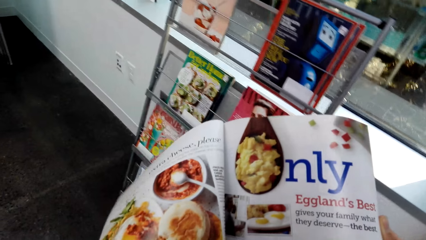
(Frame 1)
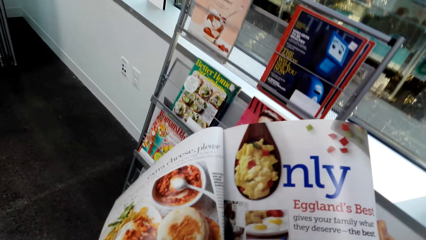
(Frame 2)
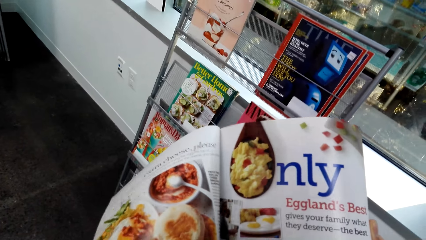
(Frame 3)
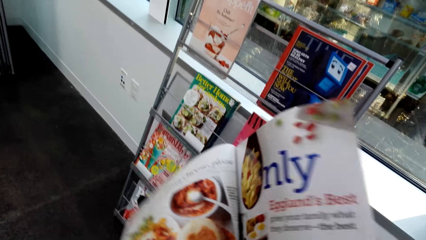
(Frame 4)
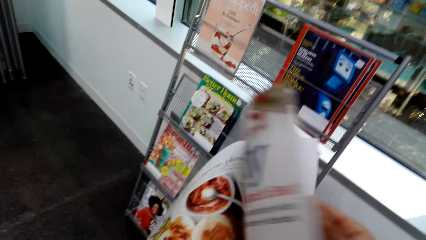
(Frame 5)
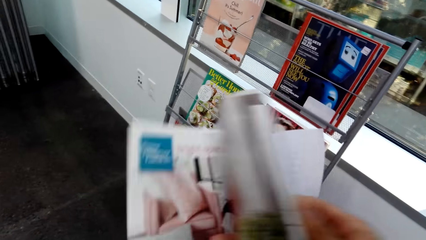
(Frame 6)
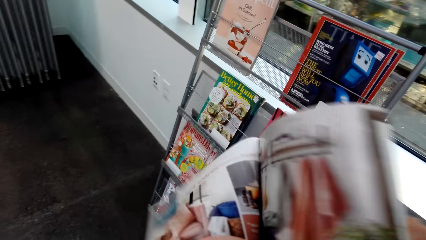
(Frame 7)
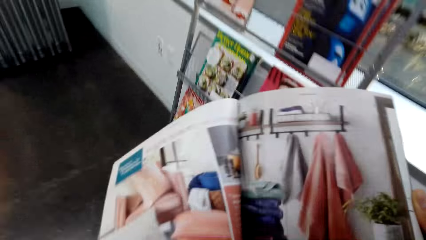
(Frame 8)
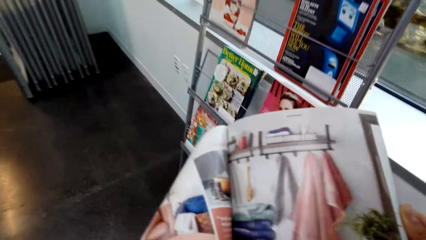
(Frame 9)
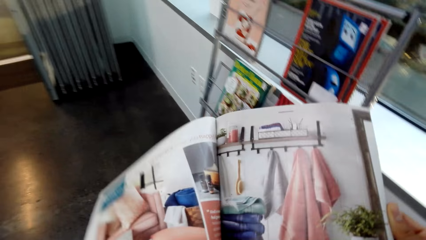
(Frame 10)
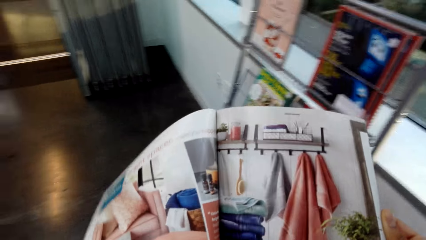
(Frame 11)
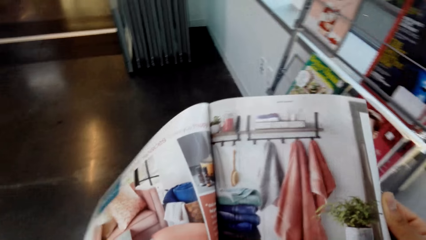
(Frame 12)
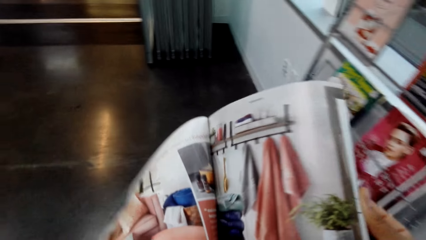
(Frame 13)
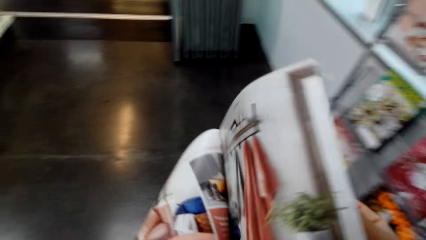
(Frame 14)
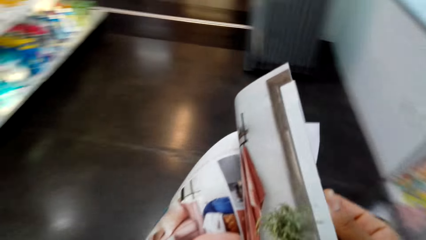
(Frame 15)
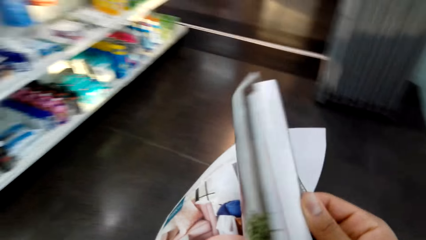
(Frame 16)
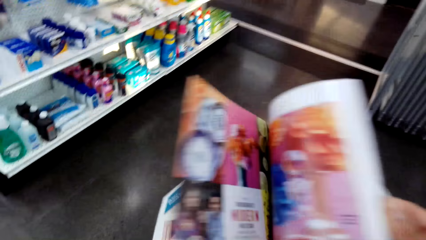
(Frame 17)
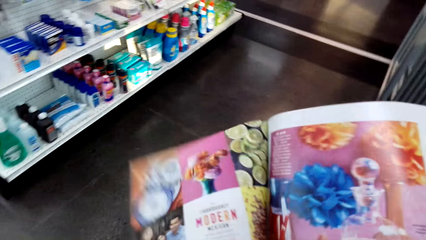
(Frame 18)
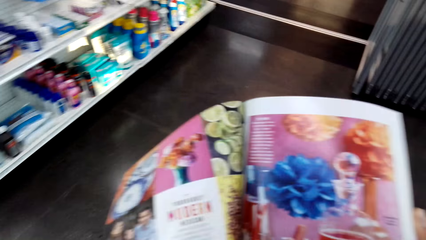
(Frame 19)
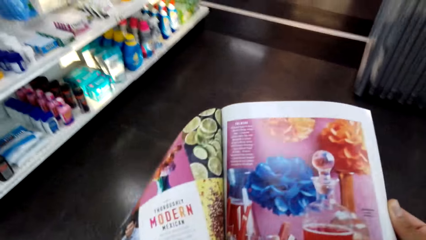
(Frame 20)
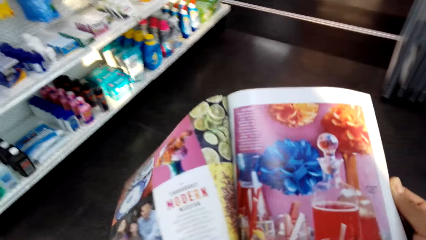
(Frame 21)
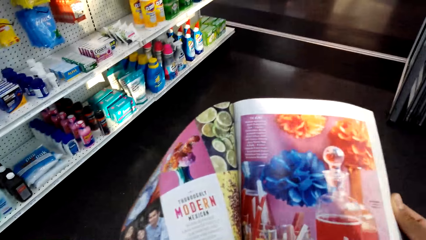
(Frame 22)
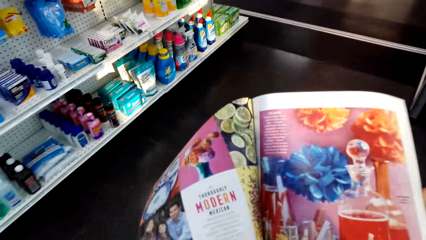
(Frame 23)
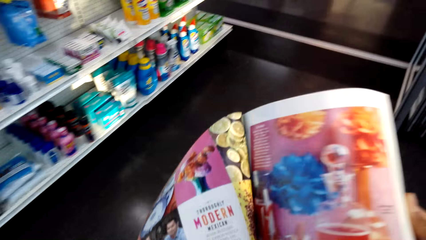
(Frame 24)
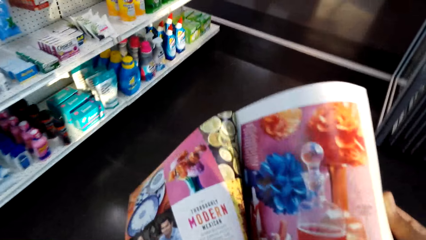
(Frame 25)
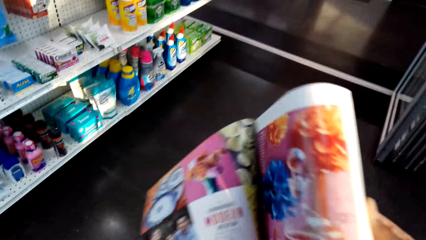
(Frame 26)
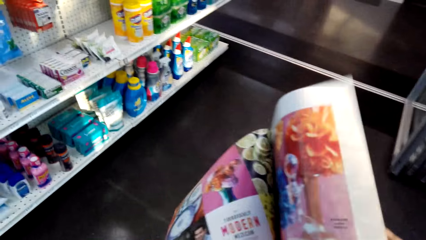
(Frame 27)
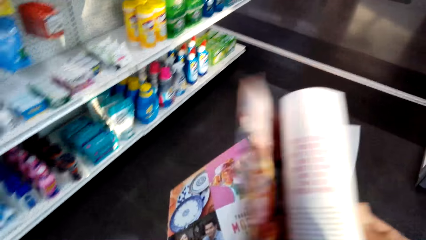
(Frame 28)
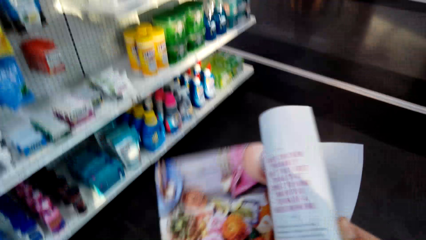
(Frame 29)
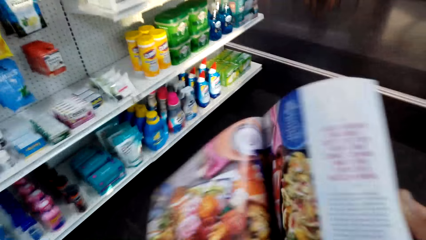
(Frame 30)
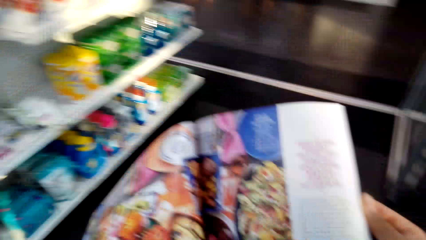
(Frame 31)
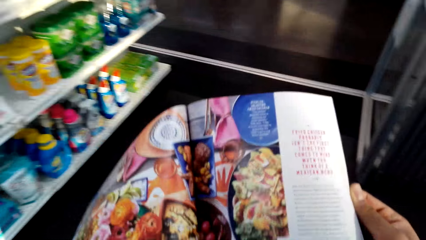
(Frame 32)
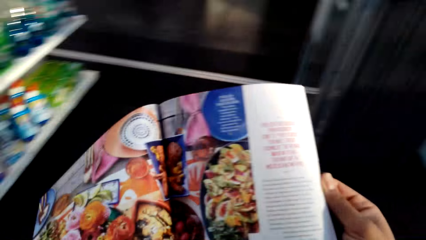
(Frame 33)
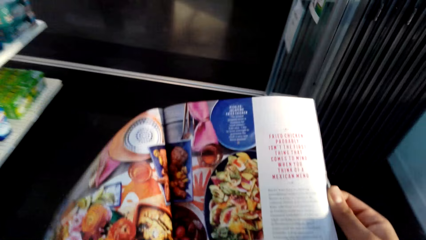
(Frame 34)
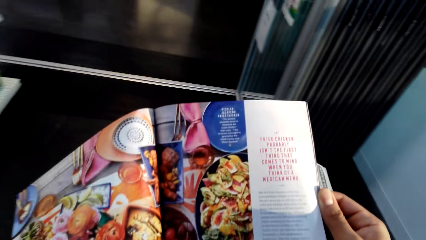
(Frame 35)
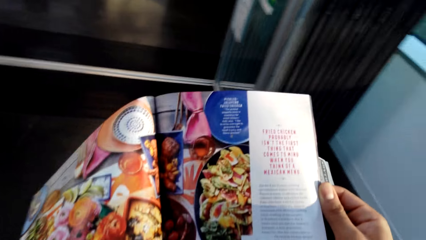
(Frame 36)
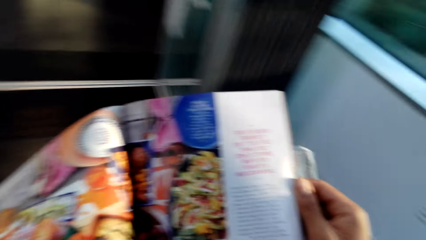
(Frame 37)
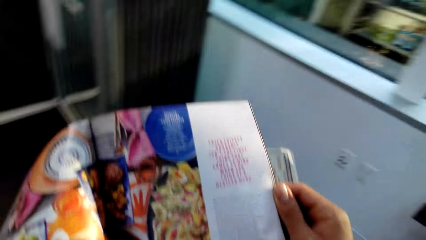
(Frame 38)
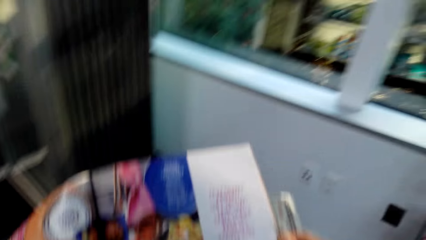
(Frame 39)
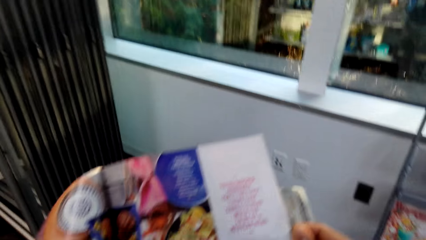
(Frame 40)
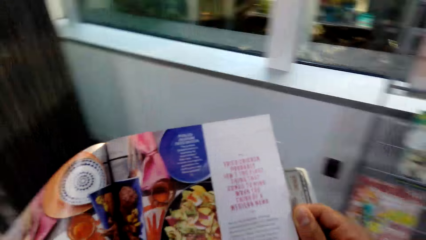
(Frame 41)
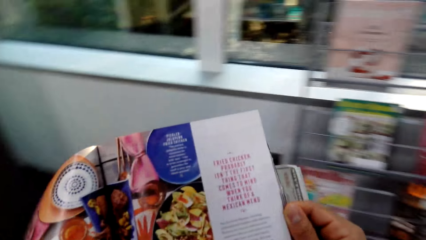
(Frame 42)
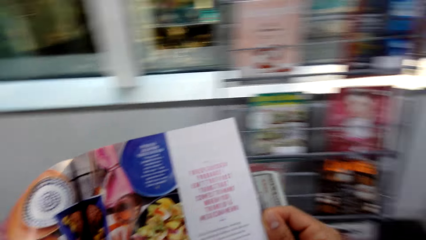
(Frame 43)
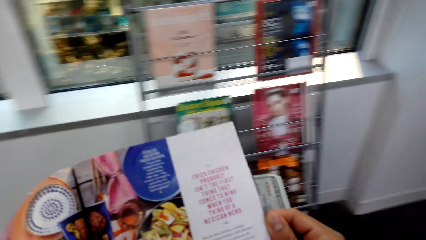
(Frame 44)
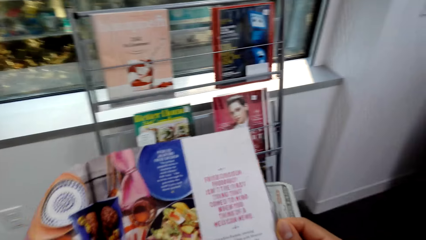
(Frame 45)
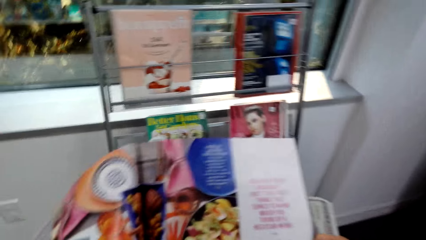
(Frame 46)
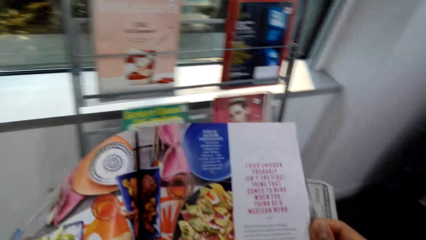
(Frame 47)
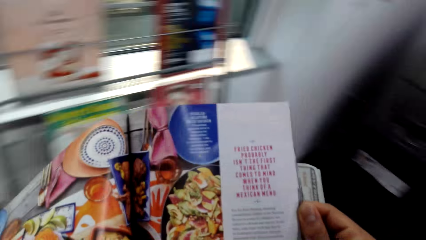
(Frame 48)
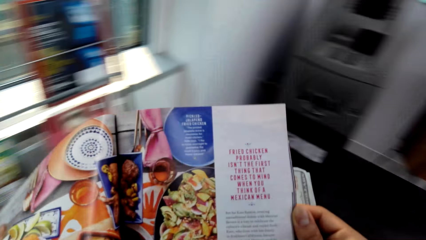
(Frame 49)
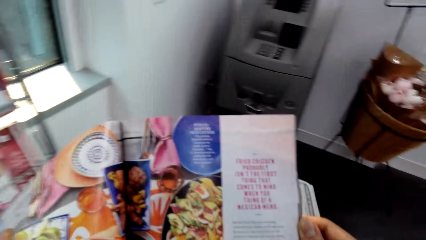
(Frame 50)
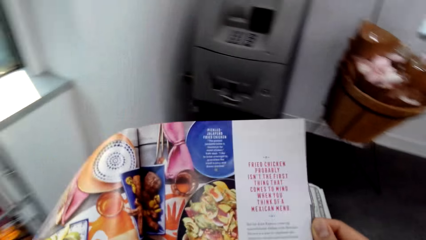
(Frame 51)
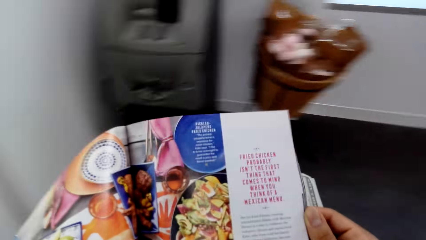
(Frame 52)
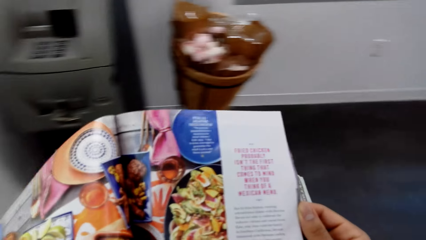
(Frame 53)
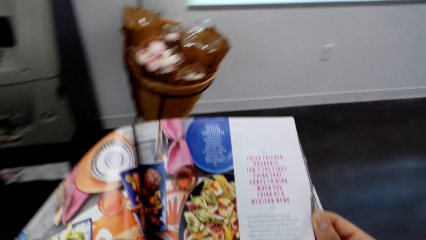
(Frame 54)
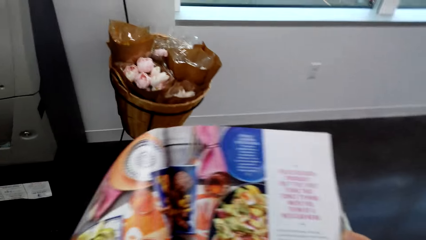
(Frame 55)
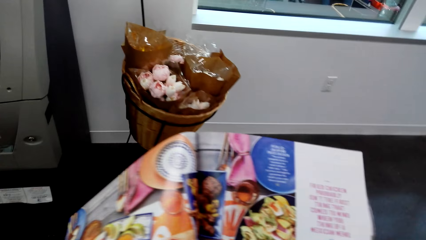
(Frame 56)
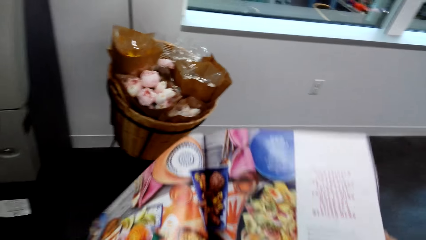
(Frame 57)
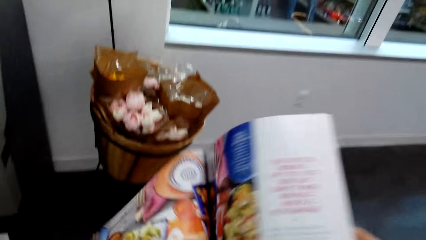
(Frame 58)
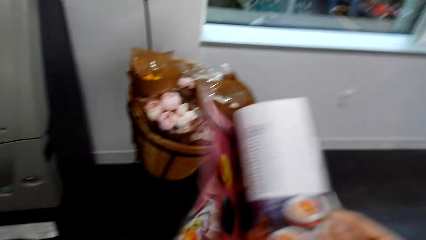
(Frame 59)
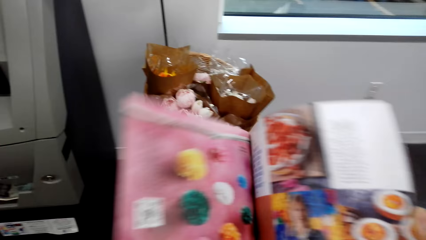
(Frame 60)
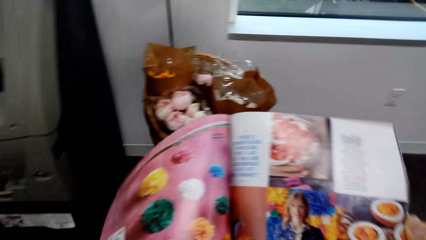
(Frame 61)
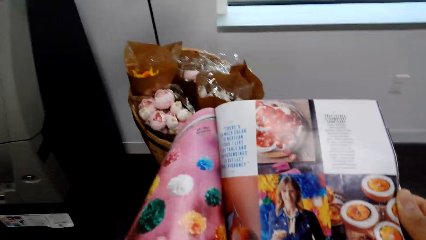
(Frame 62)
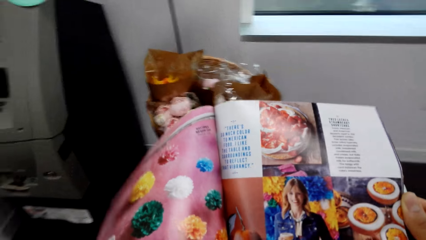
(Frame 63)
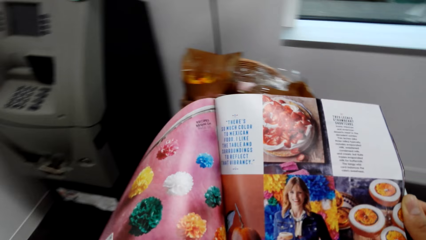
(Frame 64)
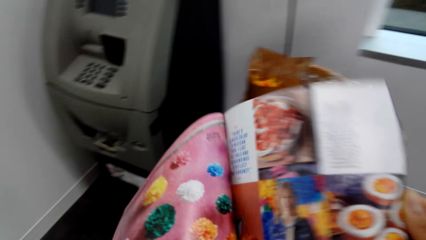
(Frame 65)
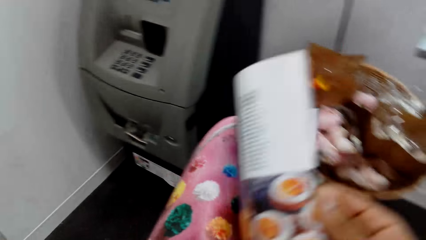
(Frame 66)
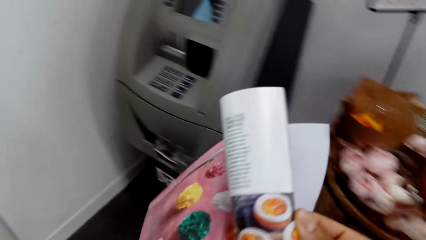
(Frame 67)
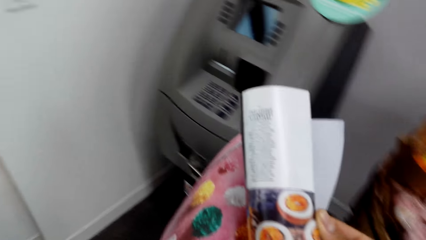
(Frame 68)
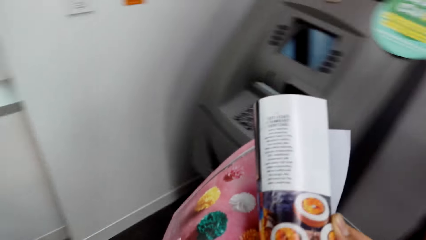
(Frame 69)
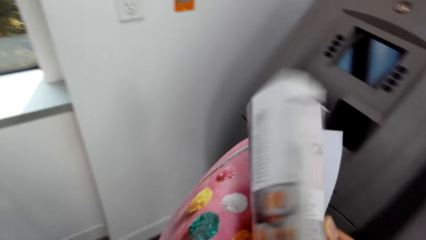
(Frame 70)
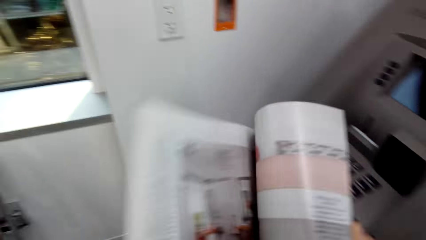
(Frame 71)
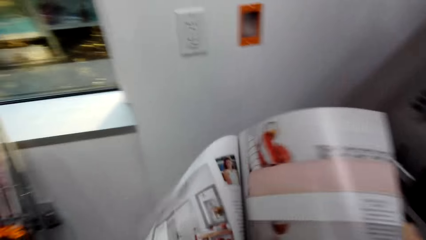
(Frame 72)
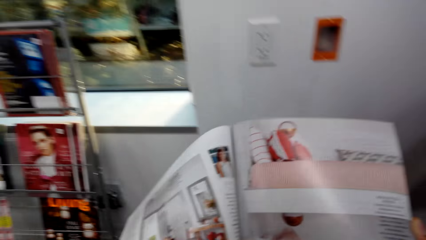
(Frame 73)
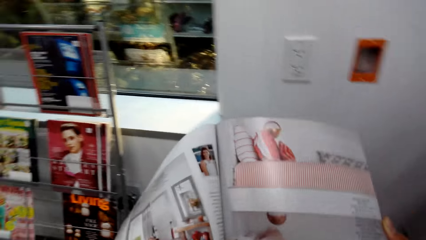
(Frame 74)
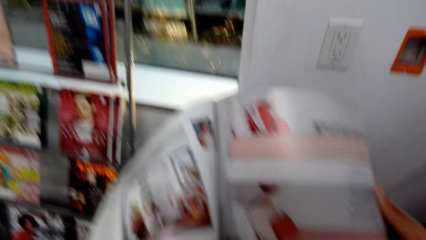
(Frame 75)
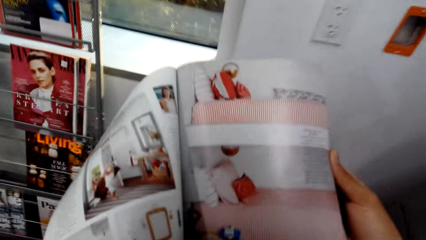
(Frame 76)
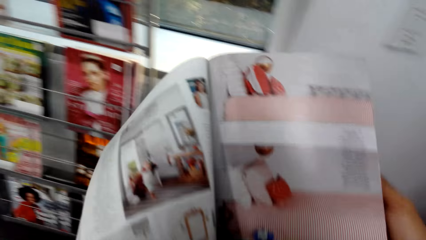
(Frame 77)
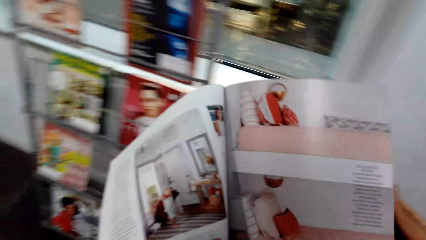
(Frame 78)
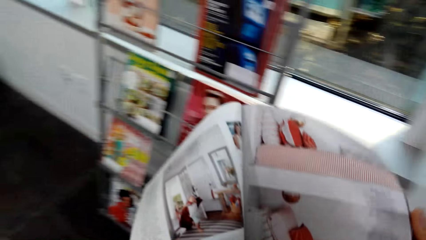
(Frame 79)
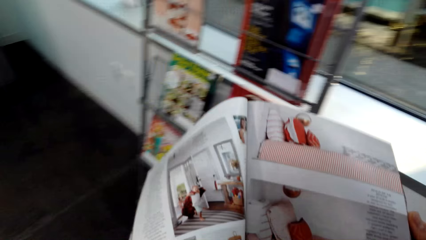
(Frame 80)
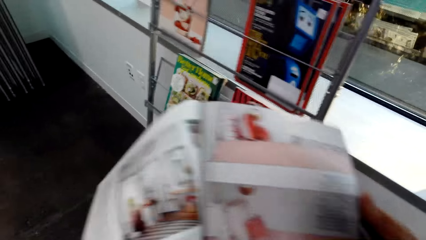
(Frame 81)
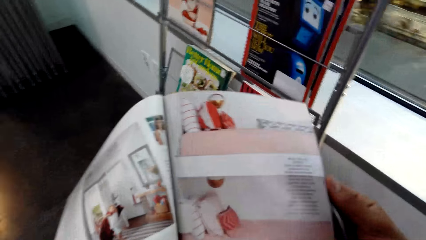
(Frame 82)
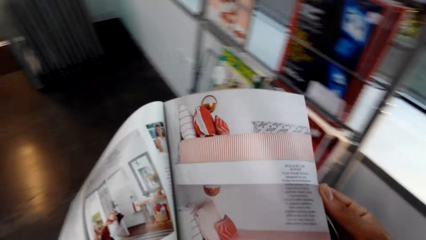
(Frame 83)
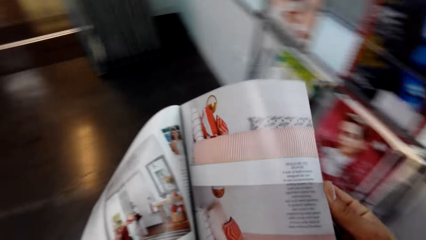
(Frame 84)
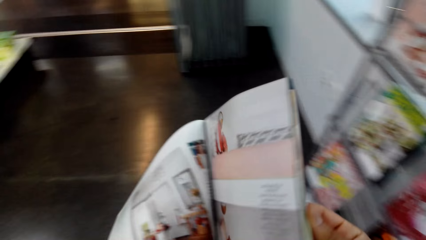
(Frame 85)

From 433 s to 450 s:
The camera wearer reads the book. They open the page of the book. They look at the book. They open the page of the book. They look at the book. They open the page of the book. They look at the book. They turn around. They open the page of the book. They look at the book. They open the page of the book. They look at the book.
